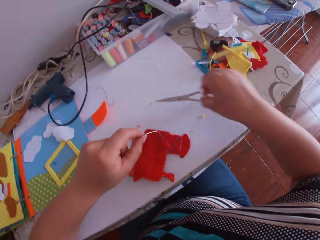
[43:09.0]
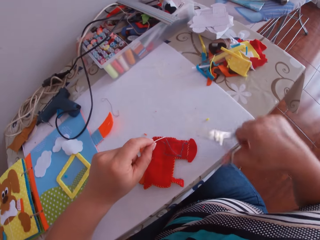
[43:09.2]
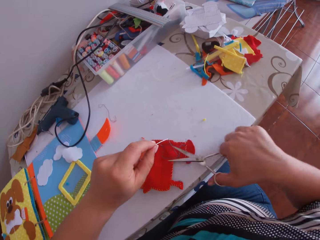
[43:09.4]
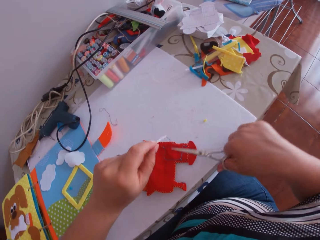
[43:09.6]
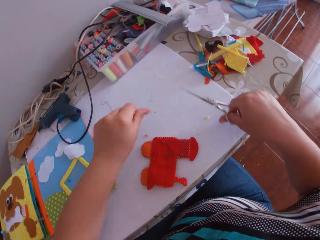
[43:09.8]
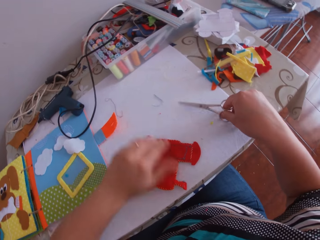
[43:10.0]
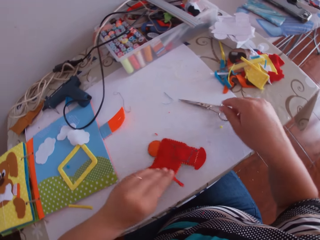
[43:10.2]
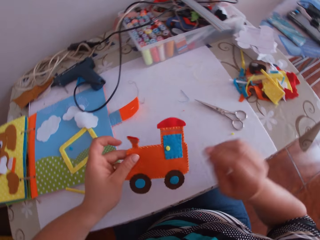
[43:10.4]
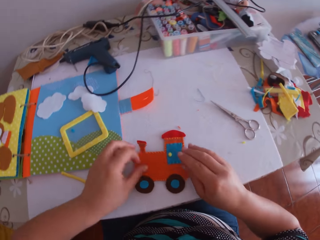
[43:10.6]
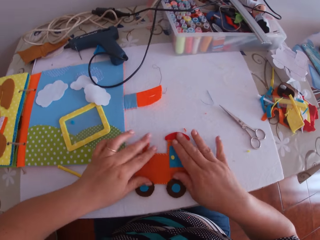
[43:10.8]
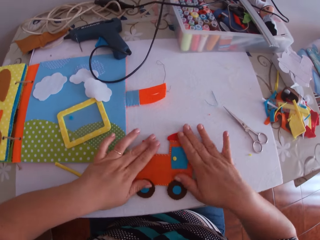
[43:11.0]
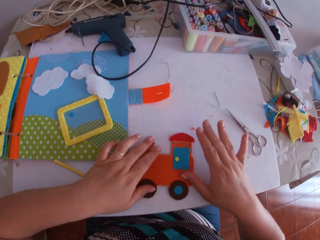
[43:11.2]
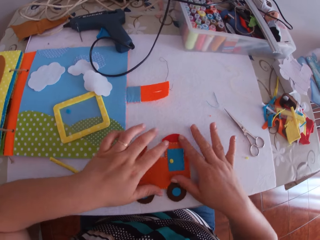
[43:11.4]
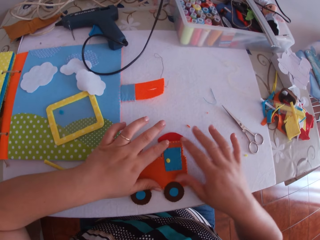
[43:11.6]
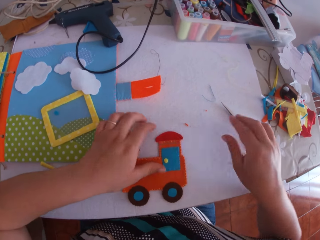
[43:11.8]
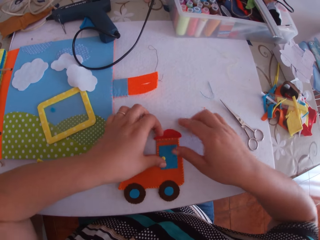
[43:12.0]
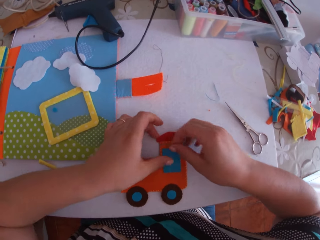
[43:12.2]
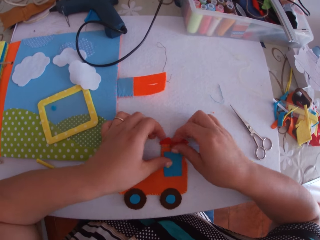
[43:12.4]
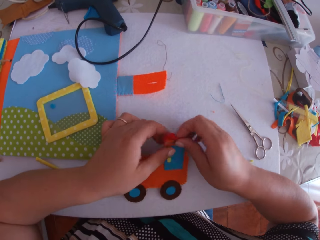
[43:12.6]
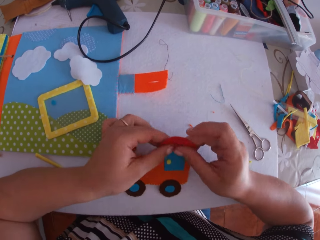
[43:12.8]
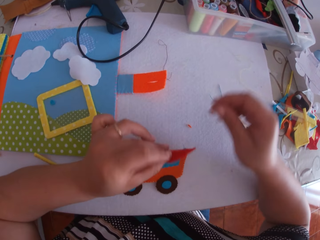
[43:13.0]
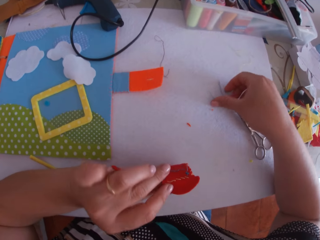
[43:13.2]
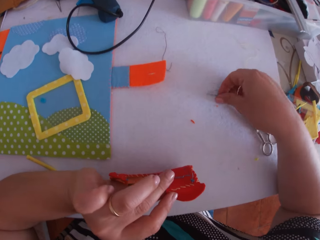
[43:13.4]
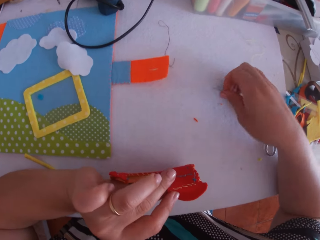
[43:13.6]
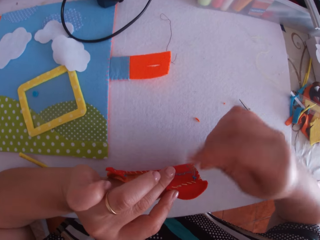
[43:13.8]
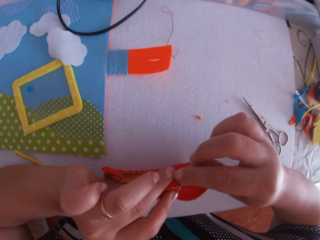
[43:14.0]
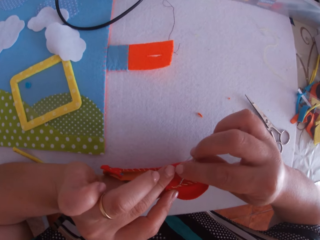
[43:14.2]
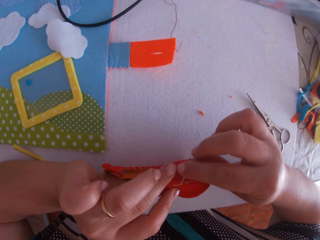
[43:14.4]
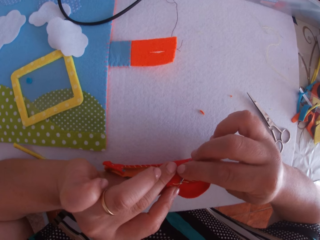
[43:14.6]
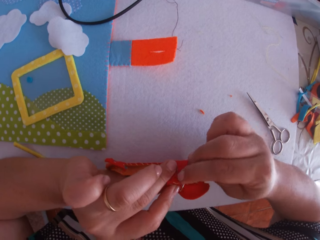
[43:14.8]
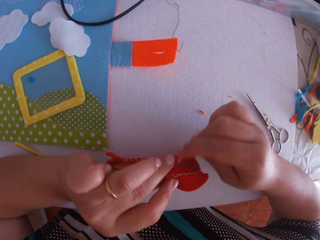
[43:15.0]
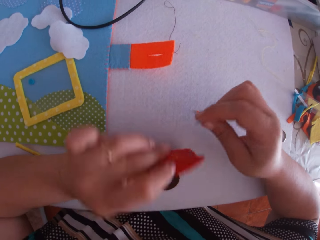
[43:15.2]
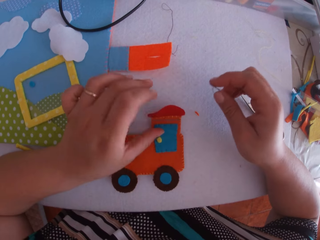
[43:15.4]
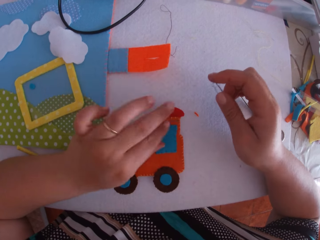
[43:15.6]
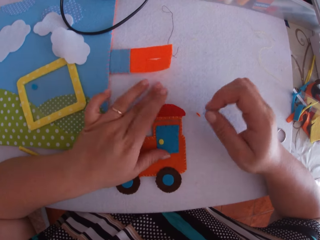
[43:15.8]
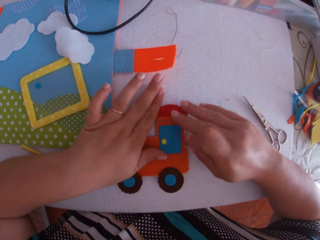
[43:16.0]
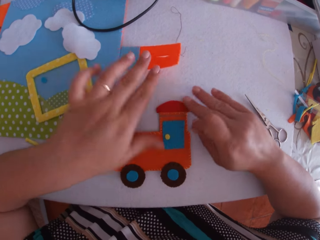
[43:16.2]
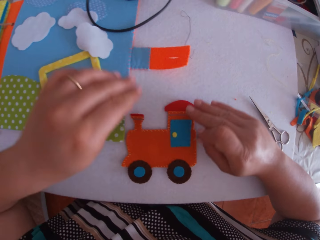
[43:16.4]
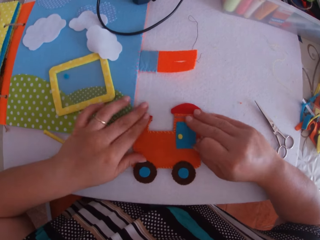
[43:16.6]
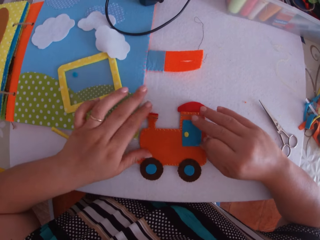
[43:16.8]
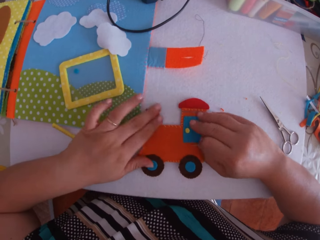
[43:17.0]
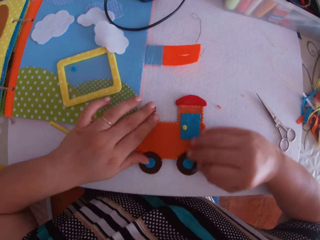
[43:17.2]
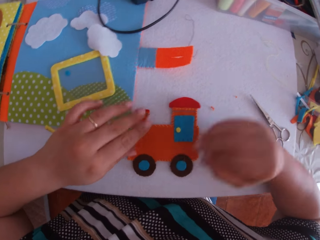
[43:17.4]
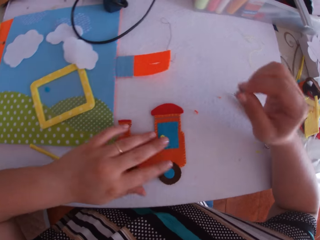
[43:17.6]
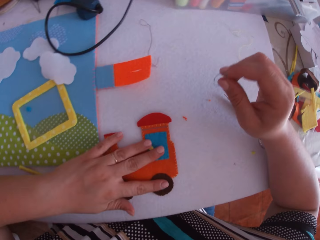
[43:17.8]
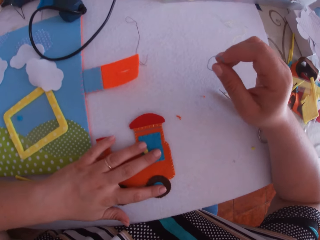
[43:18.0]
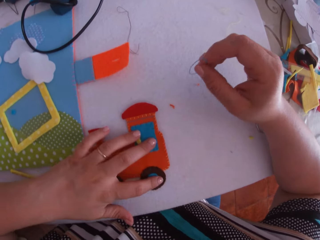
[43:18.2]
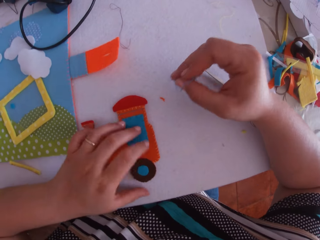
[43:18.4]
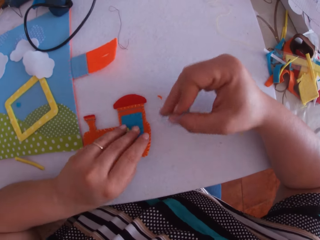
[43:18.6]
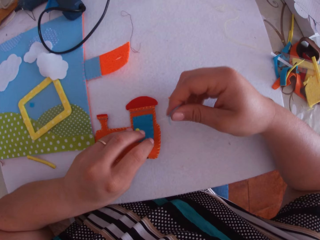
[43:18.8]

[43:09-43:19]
The camera wearer picks up the scissors from the table with his right hand. He cuts the thread with the scissors in his right hand. He places the threaded needle on the table with his left hand. He places the scissors on the table with his right hand. He turns the crafted fabric or craft toy on the table with his right hand. He smoothens the crafted fabric with both hands. He holds the craft toy on the table. He lifts the crafted fabric from the table with both hands. He turns the crafted fabric with his left hand. He picks up the threaded needle from the table with his right hand. He puts the needle through the thread. He pulls a thread on the crafted fabric with the threaded needle in his right hand. He turns the craft toy on the table. He places the crafted fabric on the table with his left hand. He smoothens the crafted fabric on the table with his left hand. He holds the craft toy on the table. He smoothens the crafted fabric on the table with his right hand. He smoothens the crafted fabric on the table with both hands.

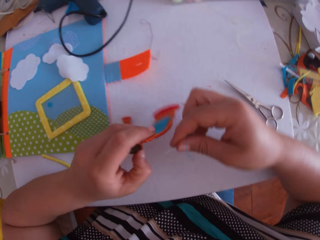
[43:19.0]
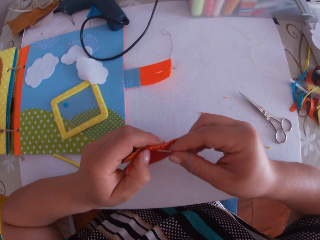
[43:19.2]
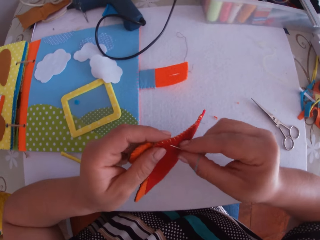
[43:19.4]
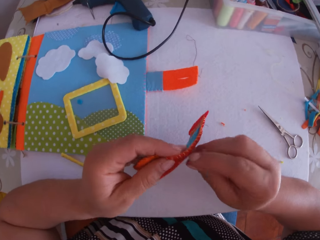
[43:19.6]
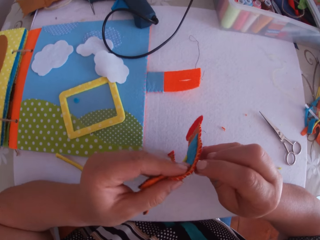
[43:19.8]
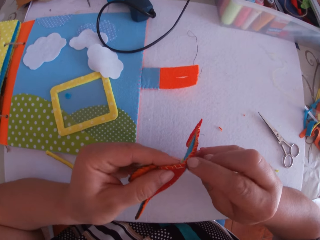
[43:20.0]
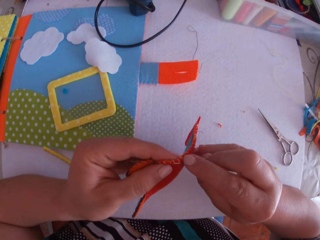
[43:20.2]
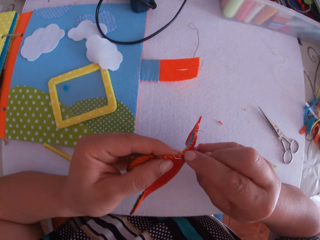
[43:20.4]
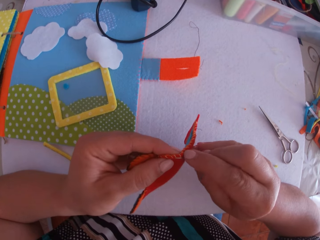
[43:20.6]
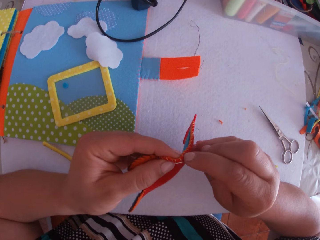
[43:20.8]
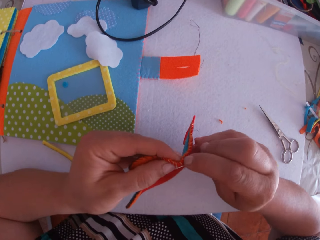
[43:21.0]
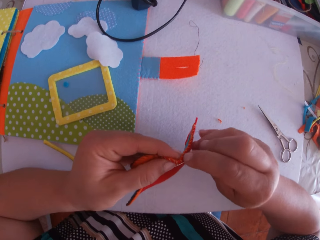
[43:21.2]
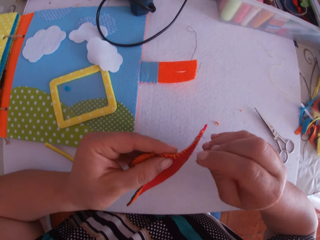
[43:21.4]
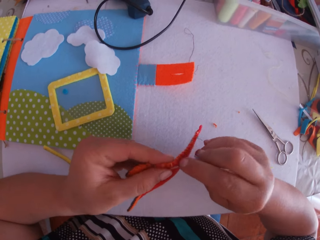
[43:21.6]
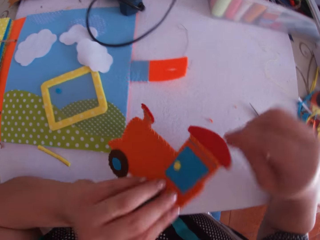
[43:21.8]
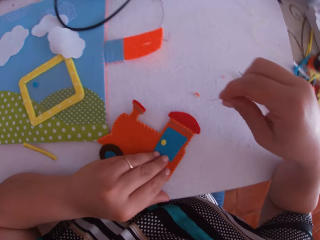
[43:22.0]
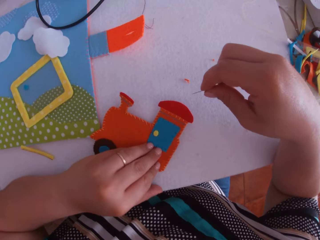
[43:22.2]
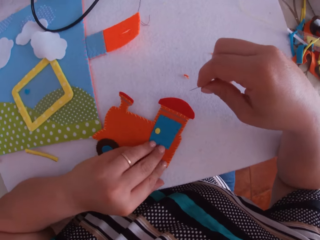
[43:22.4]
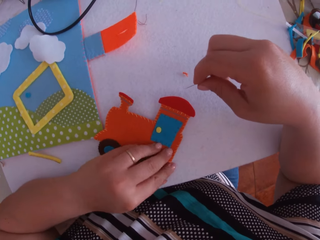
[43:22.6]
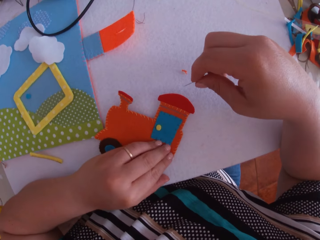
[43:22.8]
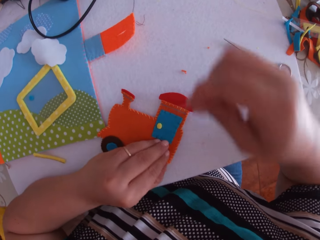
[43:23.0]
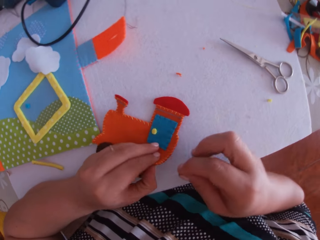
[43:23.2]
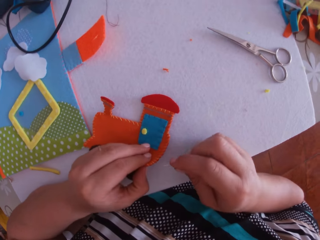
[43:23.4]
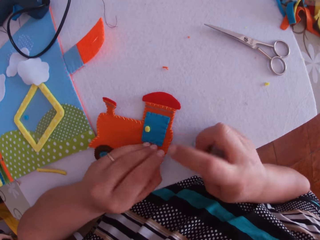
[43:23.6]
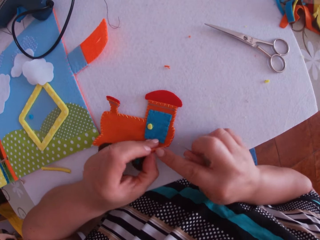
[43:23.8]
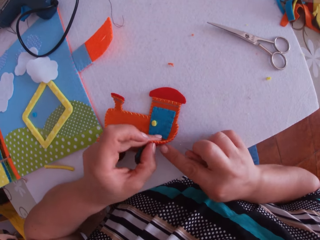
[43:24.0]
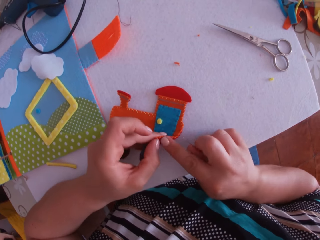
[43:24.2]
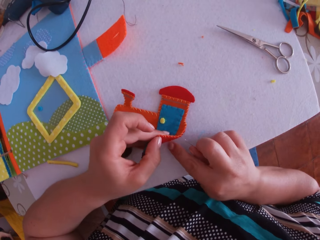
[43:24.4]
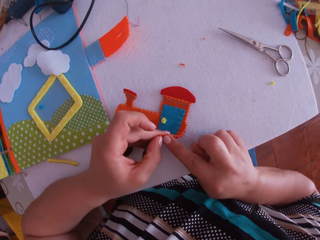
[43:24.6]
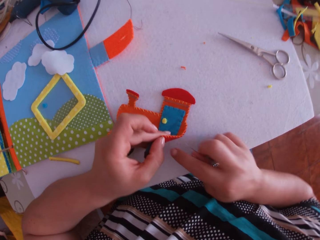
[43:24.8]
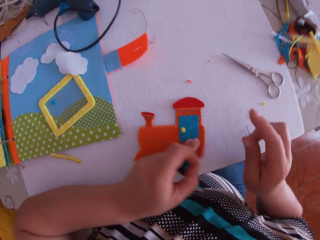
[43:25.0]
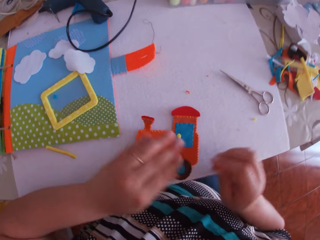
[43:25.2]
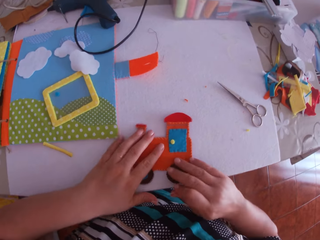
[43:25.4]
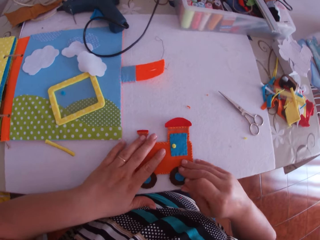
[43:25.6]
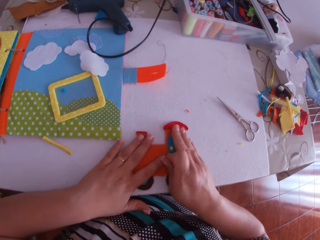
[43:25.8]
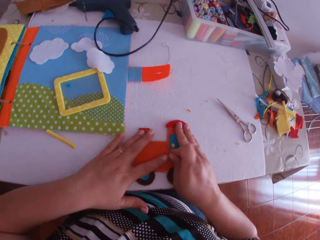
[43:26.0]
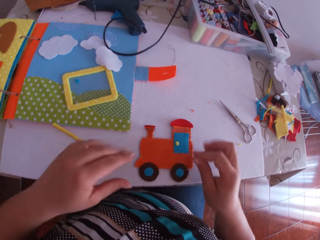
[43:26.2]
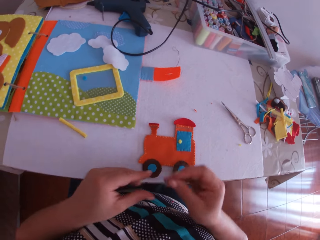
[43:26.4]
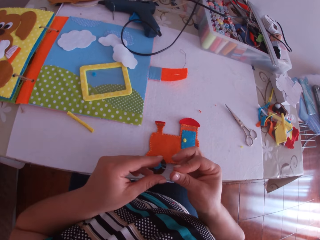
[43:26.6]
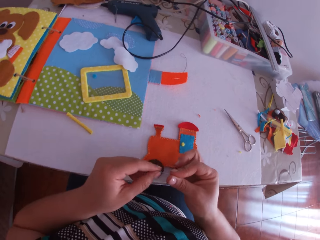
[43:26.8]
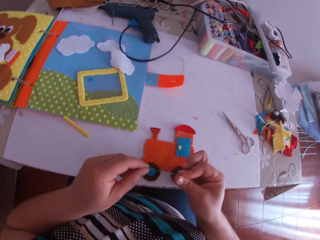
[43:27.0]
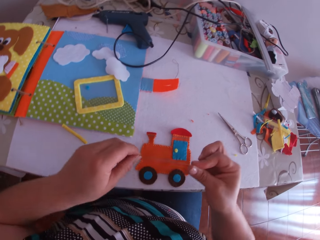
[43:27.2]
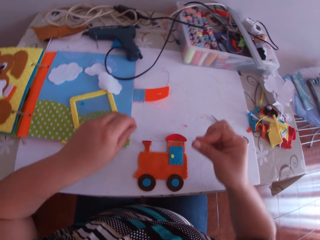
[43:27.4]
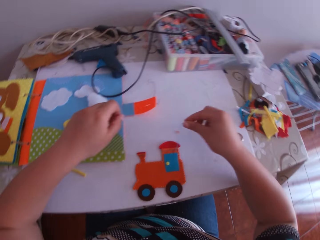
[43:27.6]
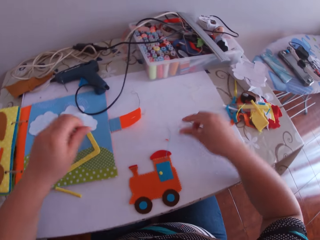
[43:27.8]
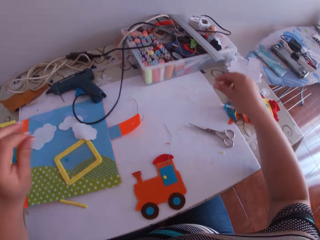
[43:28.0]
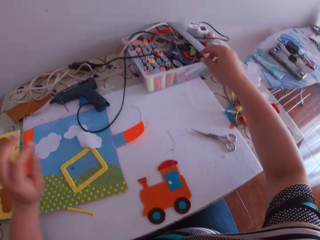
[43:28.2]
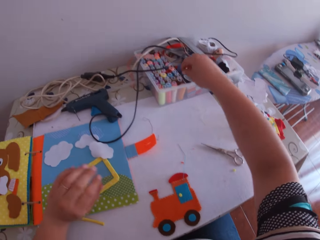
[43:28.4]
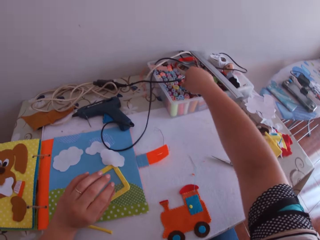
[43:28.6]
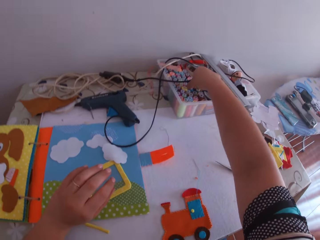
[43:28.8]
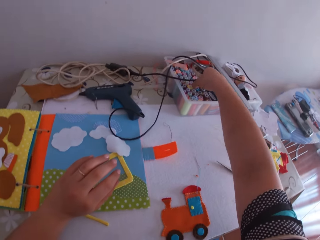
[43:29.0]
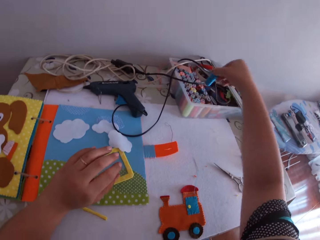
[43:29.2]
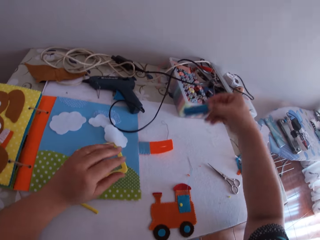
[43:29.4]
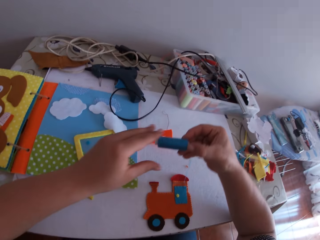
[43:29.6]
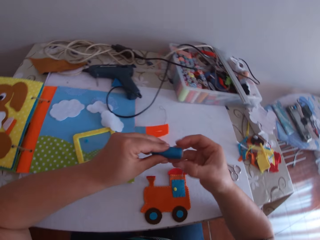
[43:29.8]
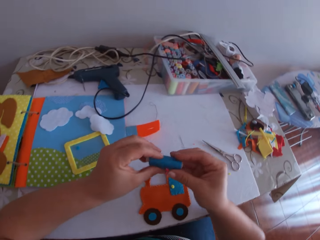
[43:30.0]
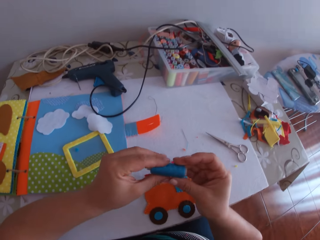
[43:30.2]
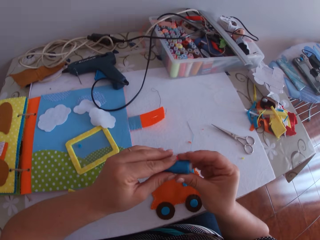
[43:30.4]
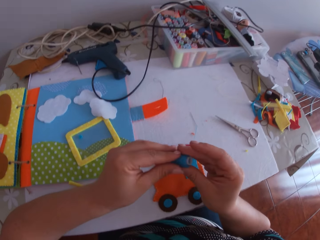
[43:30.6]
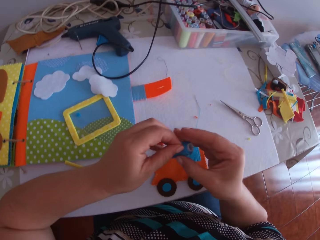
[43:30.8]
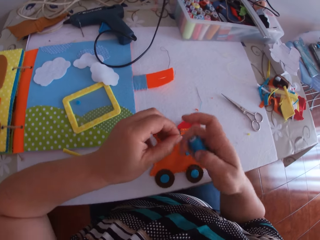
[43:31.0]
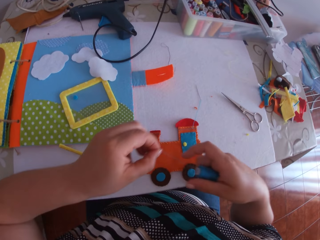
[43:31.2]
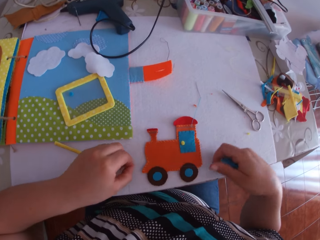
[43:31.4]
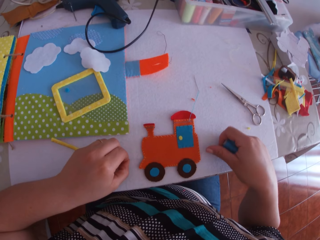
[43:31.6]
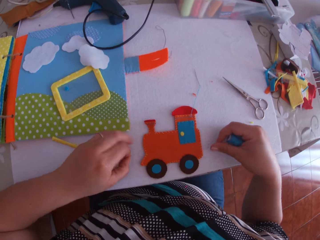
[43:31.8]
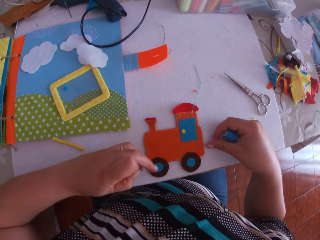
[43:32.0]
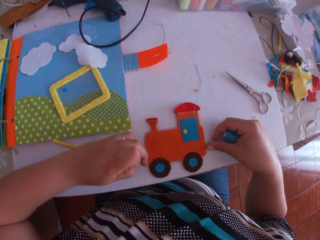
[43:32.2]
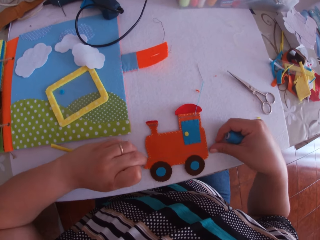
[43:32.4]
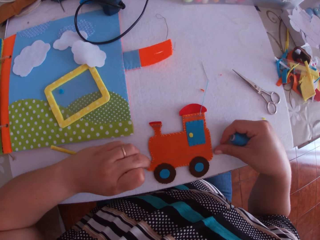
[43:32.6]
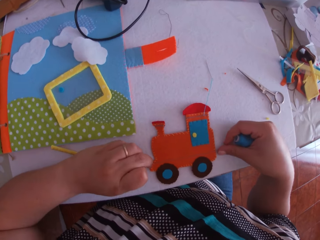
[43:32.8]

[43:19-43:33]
The camera wearer lifts the crafted fabric or craft toy from the table with his left hand and turns the crafted fabric with his left hand. He puts the needle through the thread. He pulls a thread on the crafted fabric with the threaded needle in his right hand. He turns the craft toy on the table. He places the crafted fabric on the table with his left hand. He holds the craft toy on the table. He turns the crafted fabric with his left hand. He smoothens the crafted fabric with his right finger. He adjusts the crafted fabric on the table with his left hand. He adjusts the crafted fabric on the table with both his hands. He holds the craft toy on the table. He straightens the threaded needle with both hands. He places the threaded needle on the table with his right hand. He picks up a blue thread or thread roll from a container on the table with his right hand. He holds the blue thread with both hands. He looks at the thread roll. He pulls thread from the blue thread with his left hand. He holds the thread over the craft toy. He places the thread on the crafted fabric with both hands.
